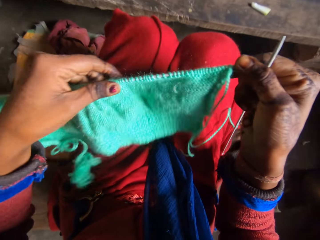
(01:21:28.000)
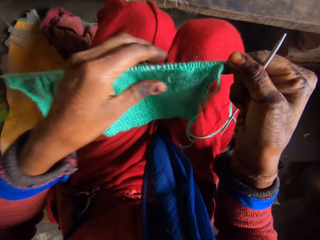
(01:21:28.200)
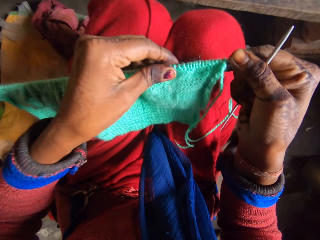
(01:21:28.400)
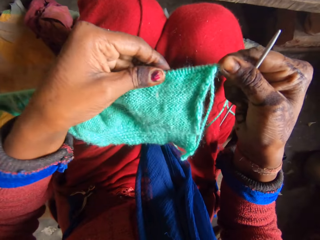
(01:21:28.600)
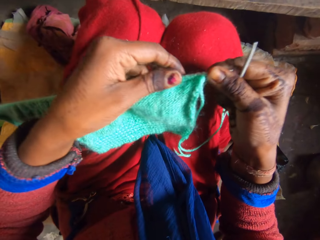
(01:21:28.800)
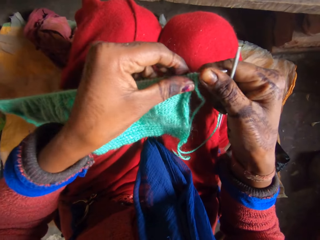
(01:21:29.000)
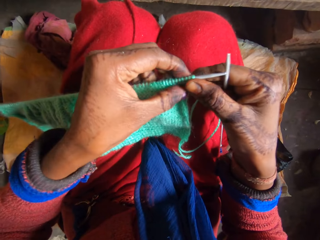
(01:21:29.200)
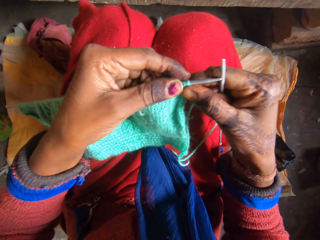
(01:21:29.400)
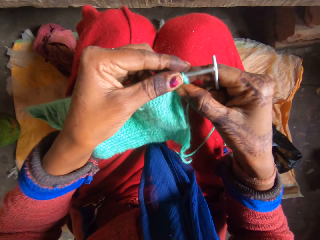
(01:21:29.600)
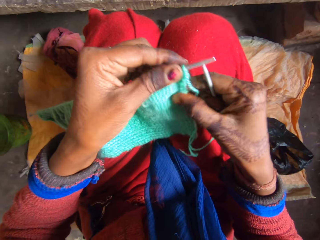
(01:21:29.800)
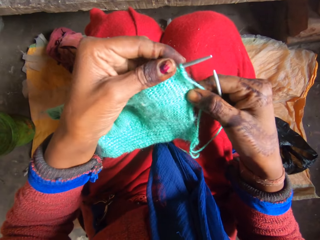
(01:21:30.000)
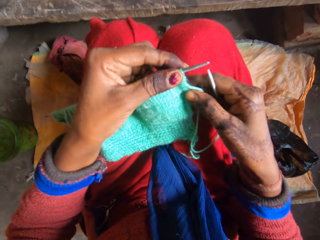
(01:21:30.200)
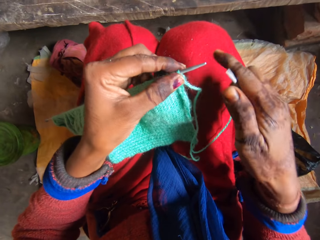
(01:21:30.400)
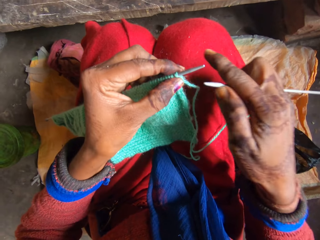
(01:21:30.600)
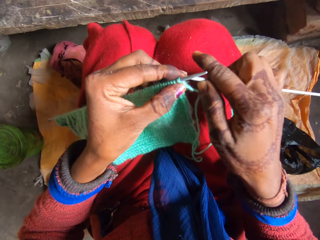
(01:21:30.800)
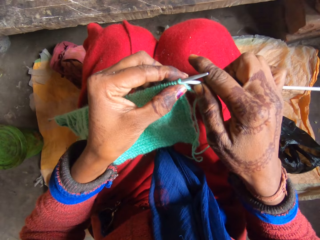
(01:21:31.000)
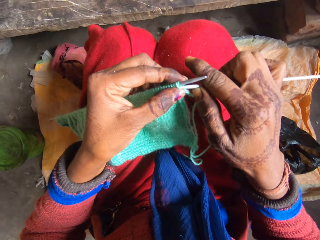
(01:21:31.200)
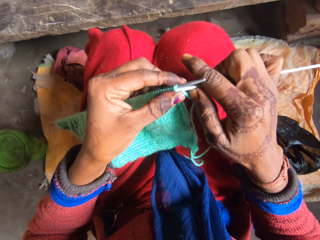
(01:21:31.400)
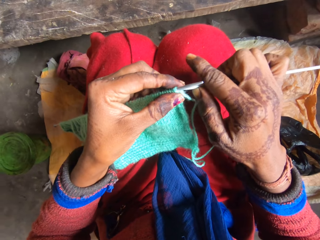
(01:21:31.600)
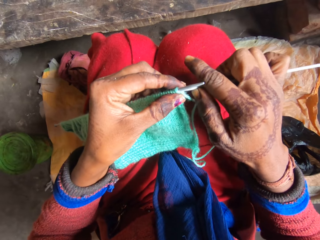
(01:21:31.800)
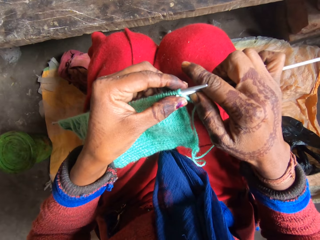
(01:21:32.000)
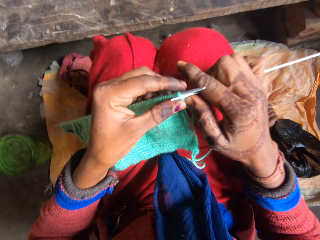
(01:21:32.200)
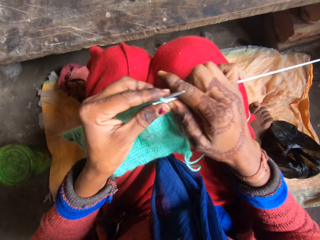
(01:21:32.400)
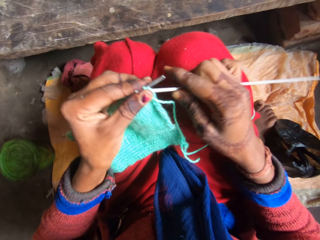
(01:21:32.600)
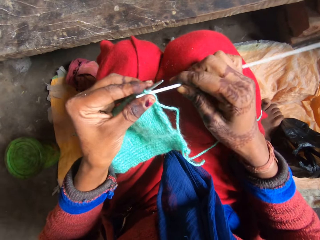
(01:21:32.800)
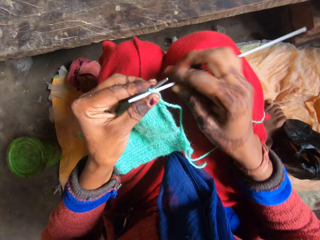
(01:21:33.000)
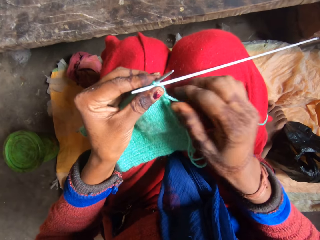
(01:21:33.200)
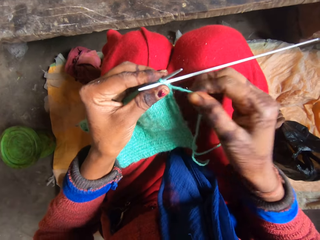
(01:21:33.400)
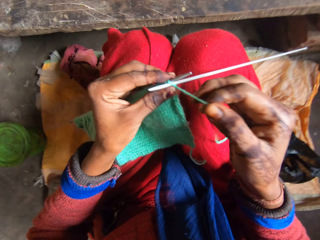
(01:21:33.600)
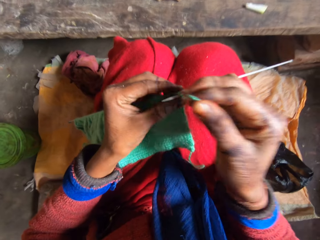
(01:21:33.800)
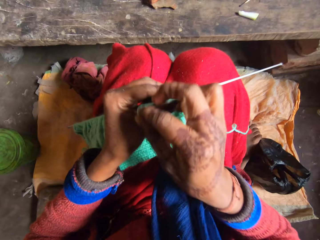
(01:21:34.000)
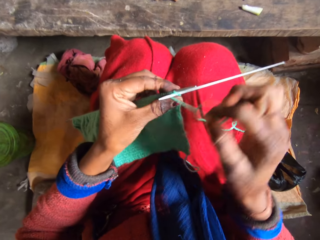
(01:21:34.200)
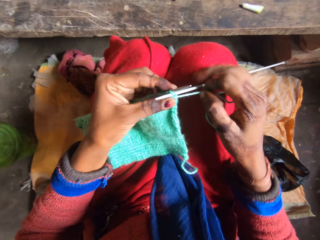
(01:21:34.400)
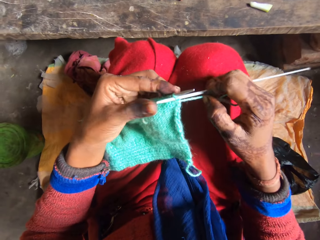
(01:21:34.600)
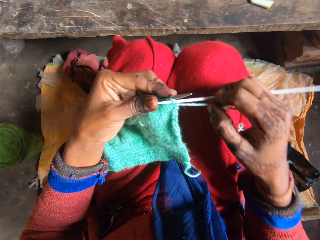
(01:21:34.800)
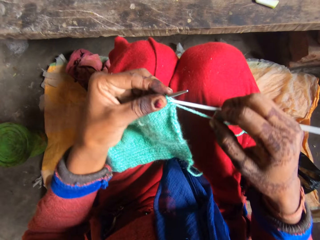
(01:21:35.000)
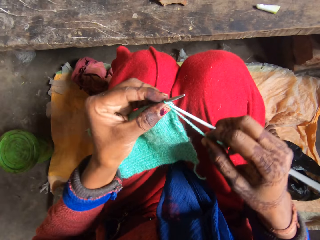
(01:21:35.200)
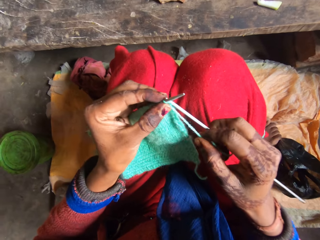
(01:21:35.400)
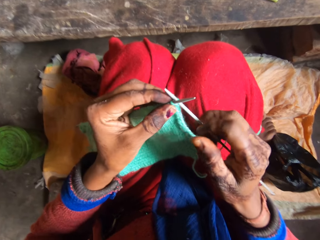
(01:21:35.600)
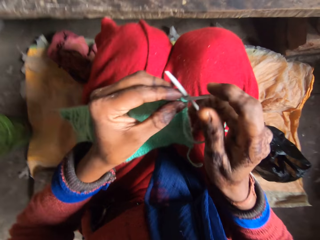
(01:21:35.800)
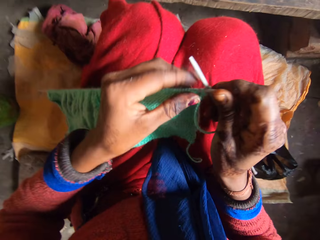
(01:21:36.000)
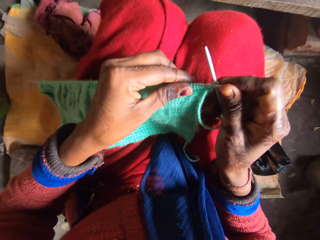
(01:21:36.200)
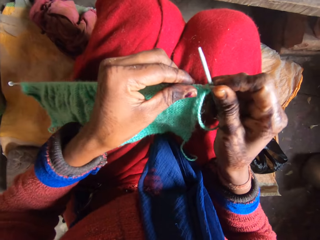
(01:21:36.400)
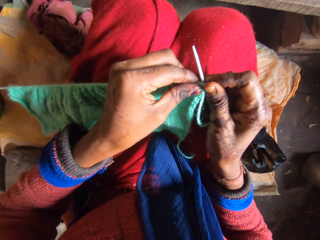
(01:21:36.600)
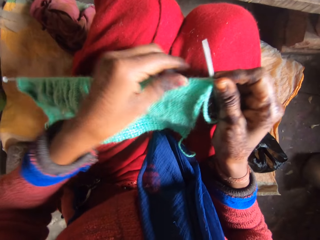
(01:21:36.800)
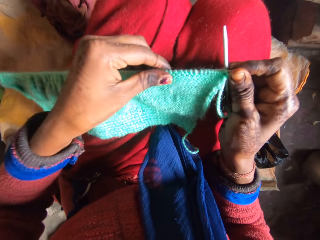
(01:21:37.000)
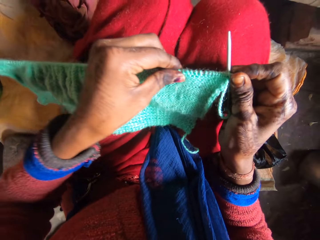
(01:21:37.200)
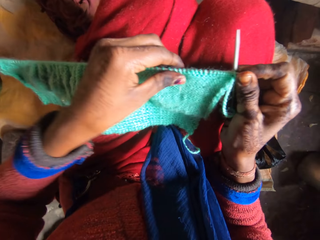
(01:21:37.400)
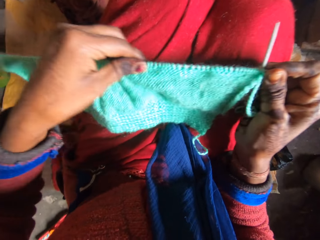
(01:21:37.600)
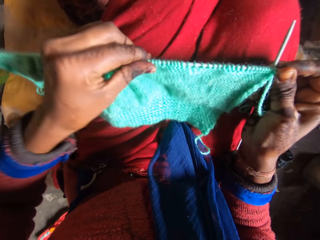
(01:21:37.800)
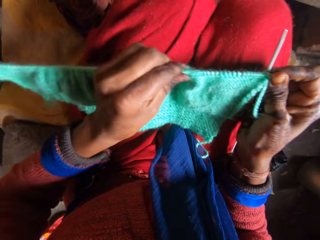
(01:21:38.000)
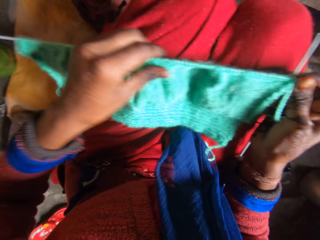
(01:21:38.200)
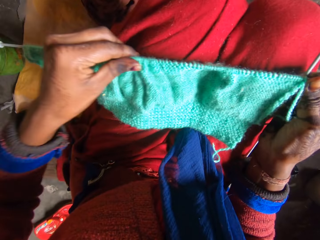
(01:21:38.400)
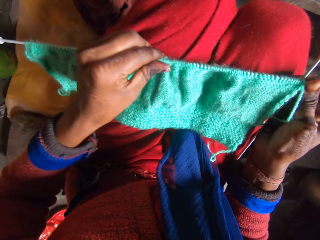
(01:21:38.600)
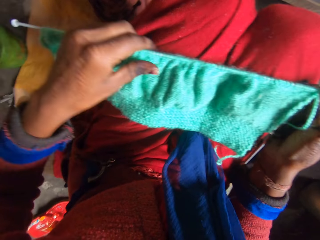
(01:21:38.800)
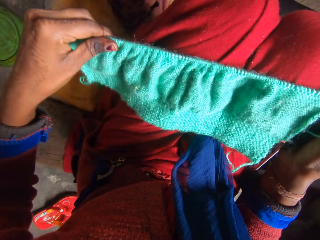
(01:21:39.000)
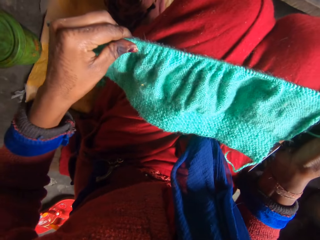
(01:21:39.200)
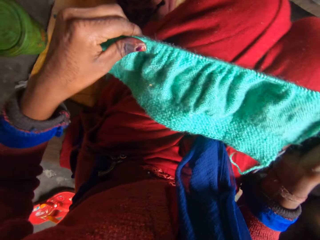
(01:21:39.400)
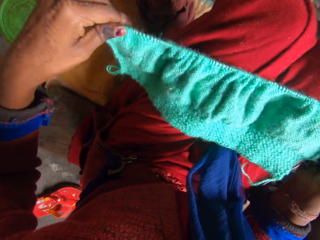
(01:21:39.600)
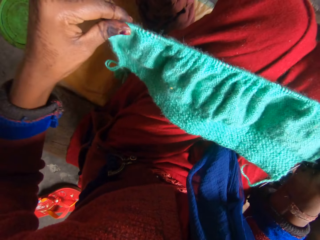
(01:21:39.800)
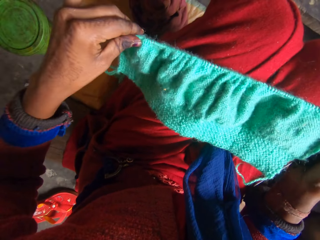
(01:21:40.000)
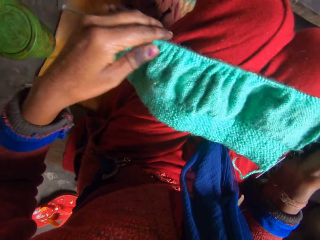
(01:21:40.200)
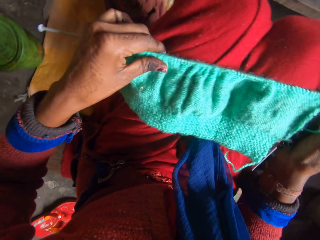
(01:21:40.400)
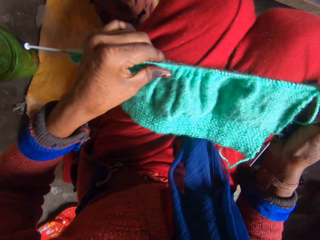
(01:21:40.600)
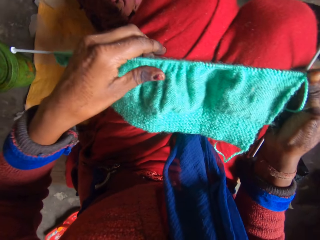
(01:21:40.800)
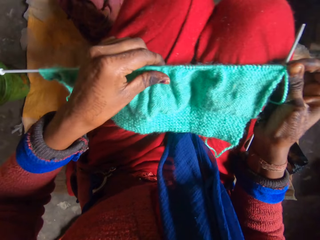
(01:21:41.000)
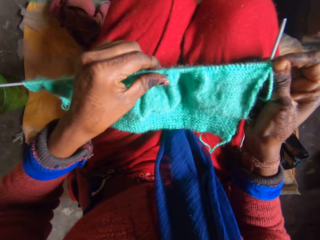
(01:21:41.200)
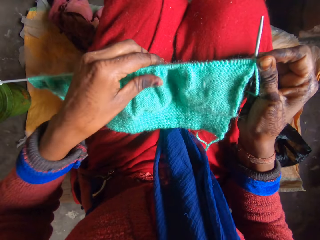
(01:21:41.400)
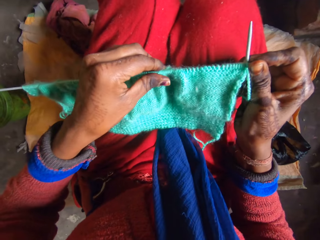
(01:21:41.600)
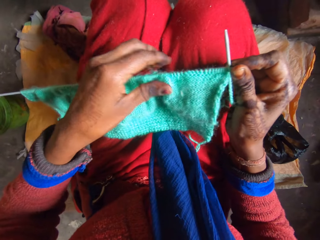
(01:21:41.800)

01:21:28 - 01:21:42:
The camera wearer holds up the fabric. They hold the knitting needle. They hook a thread with the knitting needle. They hold the knitting needle. They hold the knitting thread. They roll the thread on the knitting needle. They knit the fabric with the knitting needle. They hold the knitting needle and hold the fabric. They adjust the knitted fabric on the knitting needle.

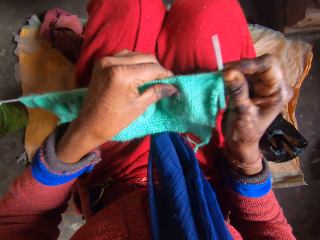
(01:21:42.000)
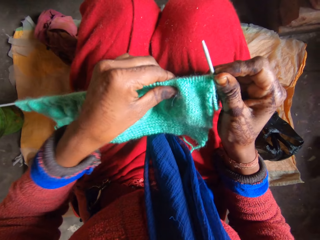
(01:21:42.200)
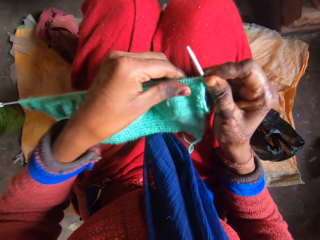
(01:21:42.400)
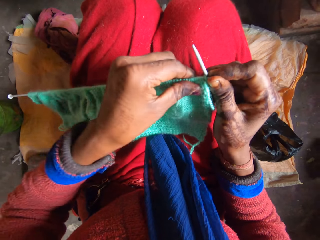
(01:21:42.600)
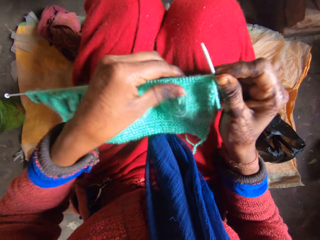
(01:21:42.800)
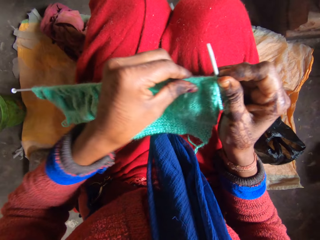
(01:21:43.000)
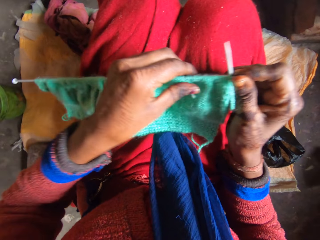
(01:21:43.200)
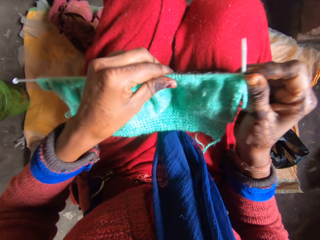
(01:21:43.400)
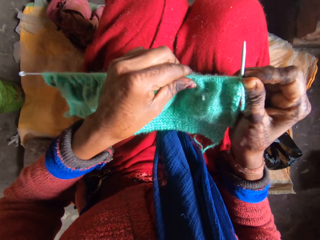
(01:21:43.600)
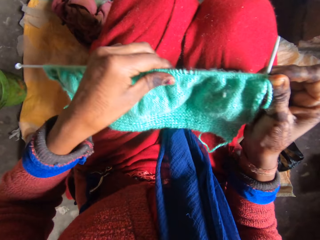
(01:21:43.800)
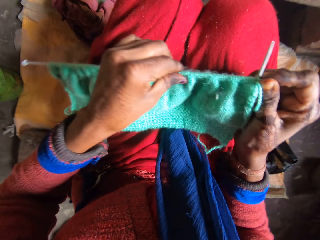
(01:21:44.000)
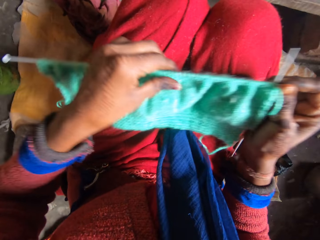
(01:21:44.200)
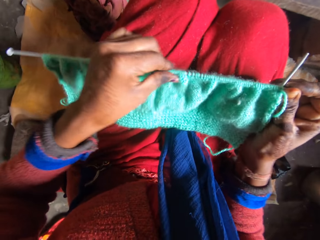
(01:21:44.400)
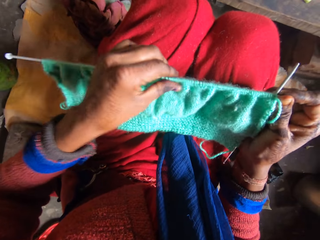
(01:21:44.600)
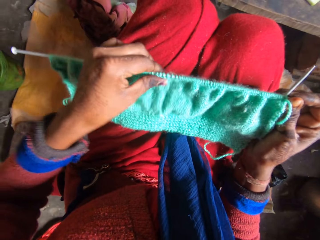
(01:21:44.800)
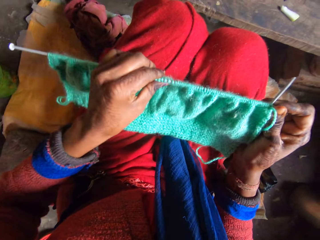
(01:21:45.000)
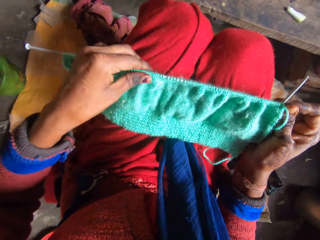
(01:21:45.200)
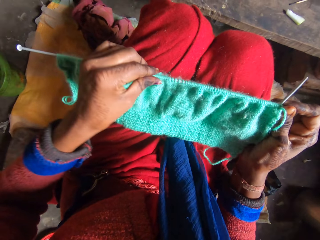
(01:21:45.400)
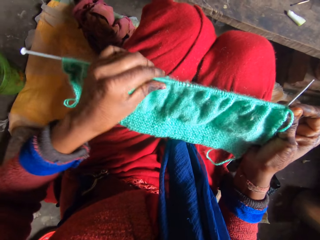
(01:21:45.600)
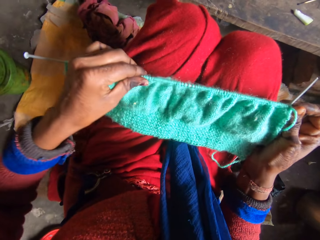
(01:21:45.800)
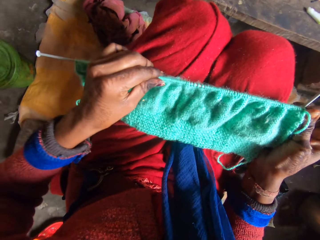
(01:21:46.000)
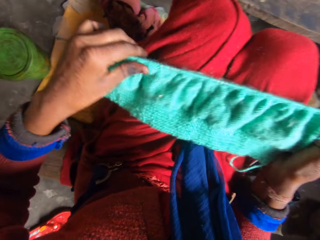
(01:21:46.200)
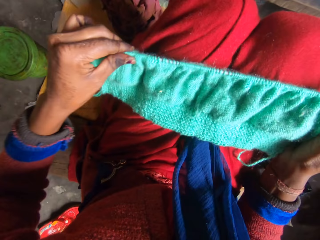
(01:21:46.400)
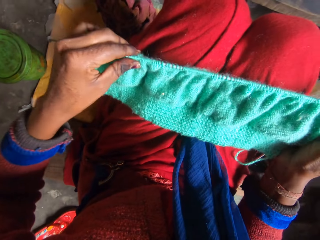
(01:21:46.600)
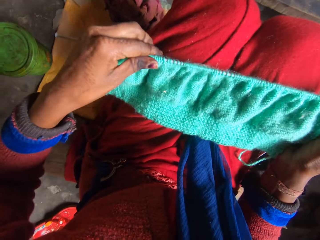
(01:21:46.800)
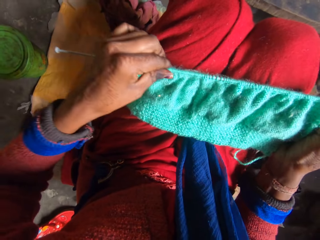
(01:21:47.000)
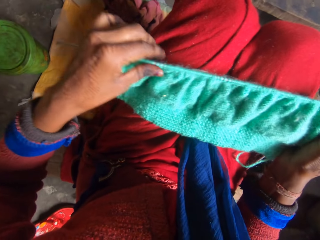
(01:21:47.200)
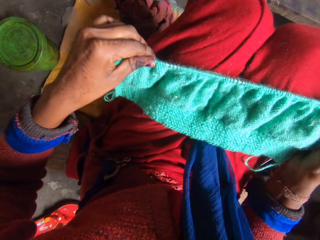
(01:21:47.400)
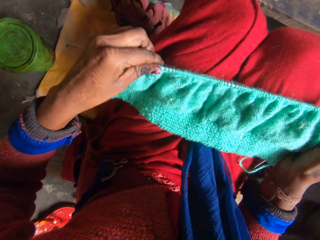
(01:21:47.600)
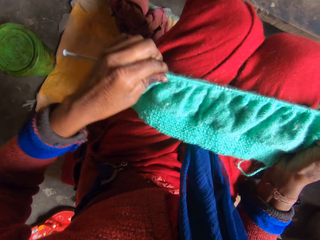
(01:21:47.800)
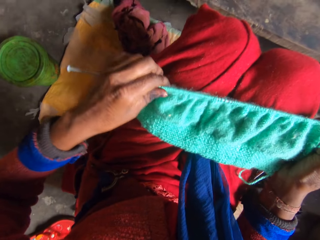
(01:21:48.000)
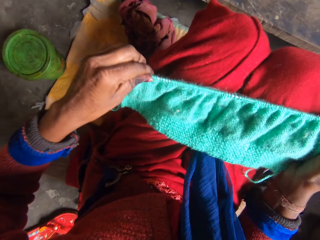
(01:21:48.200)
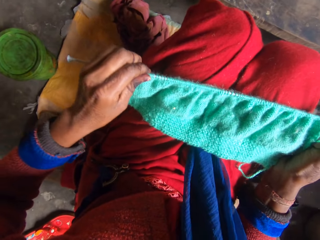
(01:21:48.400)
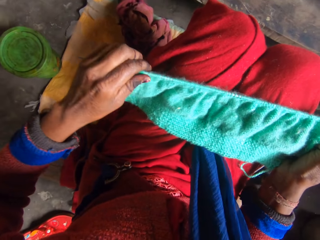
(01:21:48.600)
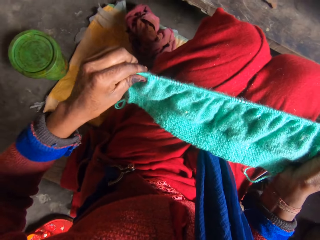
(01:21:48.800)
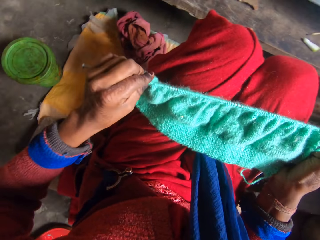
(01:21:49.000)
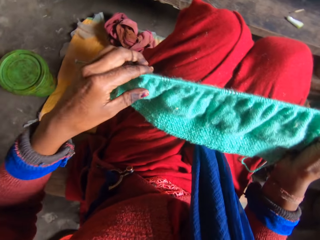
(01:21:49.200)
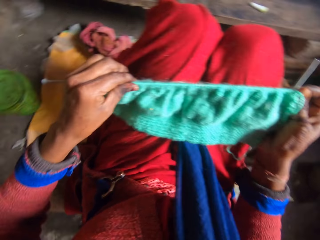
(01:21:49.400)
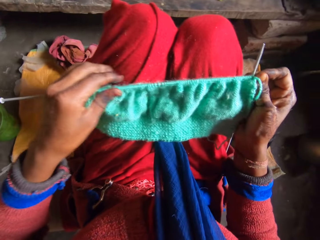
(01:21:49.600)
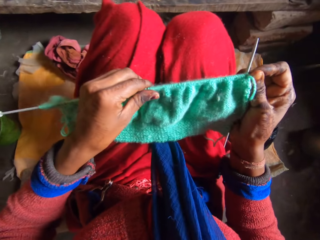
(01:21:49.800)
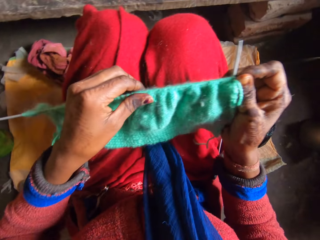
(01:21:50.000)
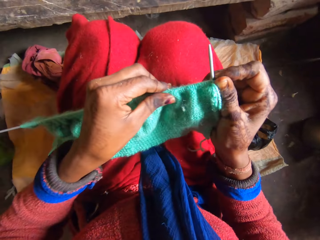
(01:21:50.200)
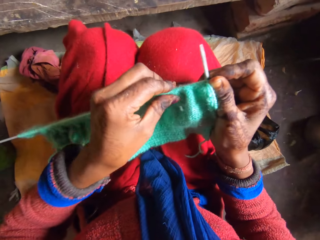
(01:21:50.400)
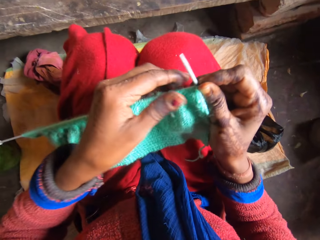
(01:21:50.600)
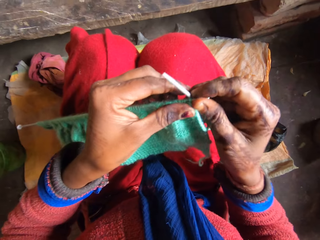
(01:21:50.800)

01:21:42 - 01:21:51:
The camera wearer adjusts the fabric through the knitting needle.
